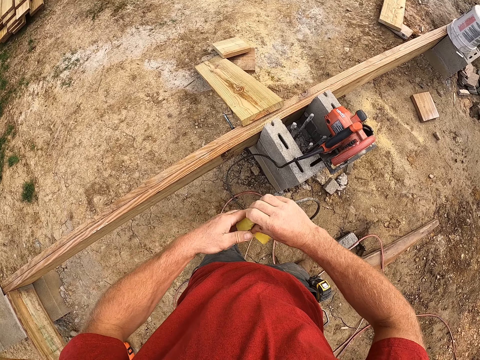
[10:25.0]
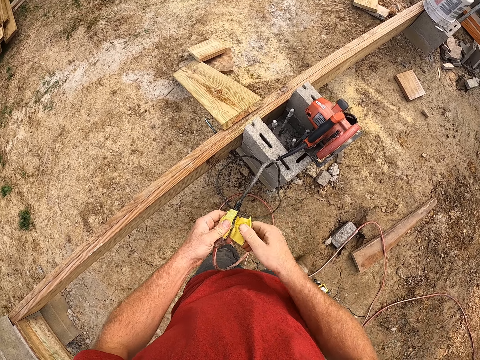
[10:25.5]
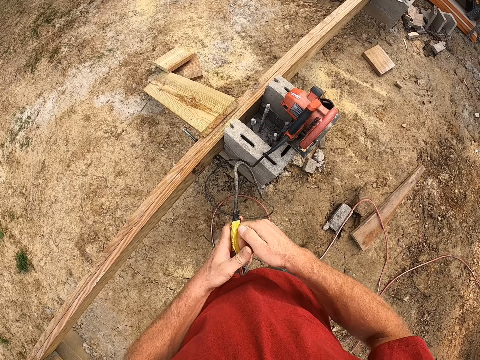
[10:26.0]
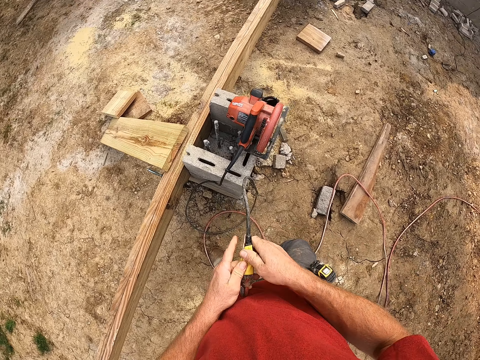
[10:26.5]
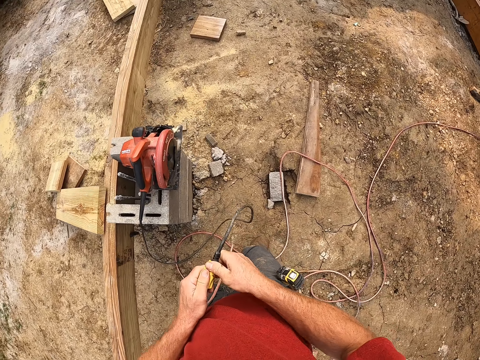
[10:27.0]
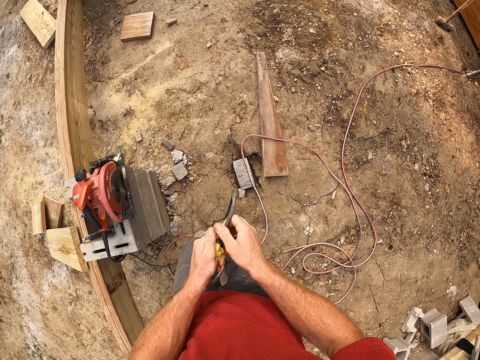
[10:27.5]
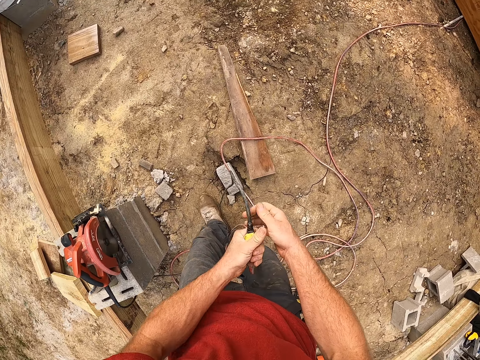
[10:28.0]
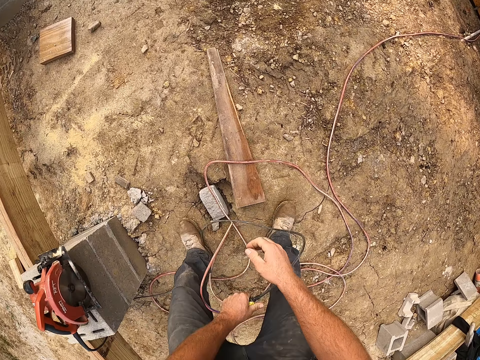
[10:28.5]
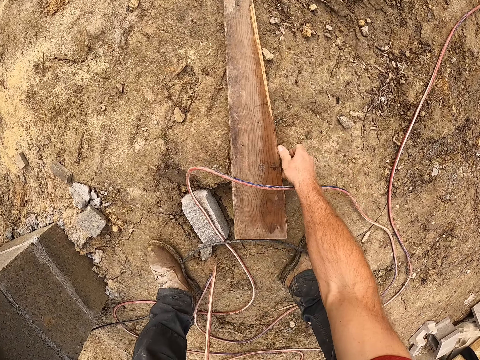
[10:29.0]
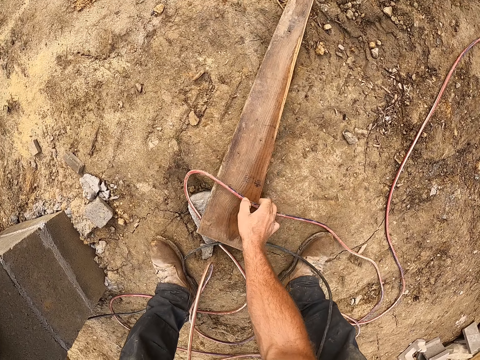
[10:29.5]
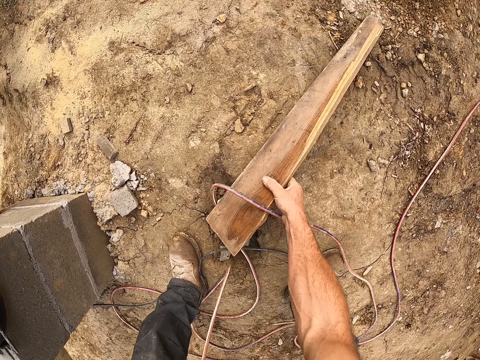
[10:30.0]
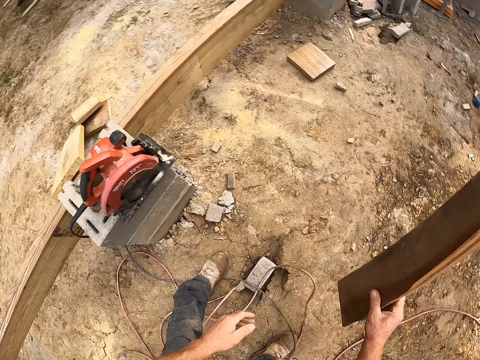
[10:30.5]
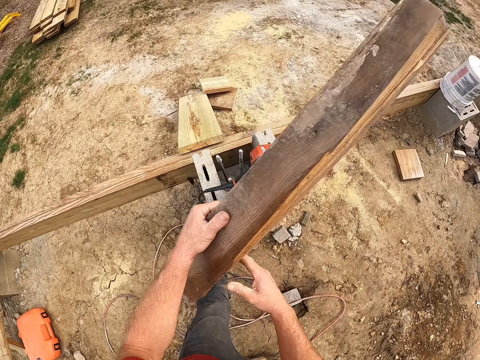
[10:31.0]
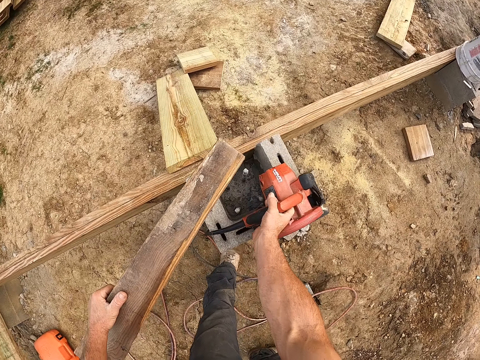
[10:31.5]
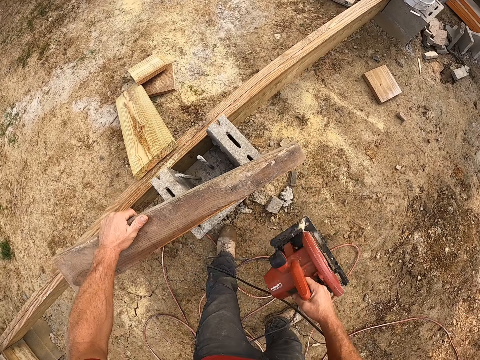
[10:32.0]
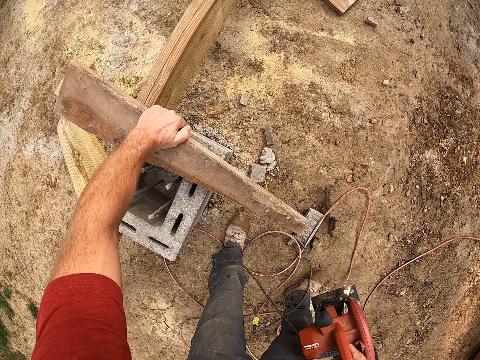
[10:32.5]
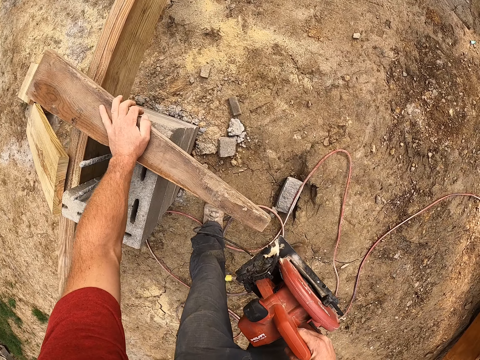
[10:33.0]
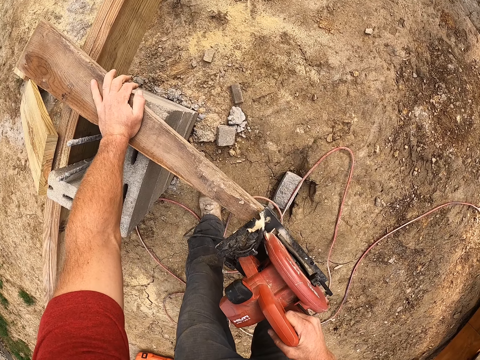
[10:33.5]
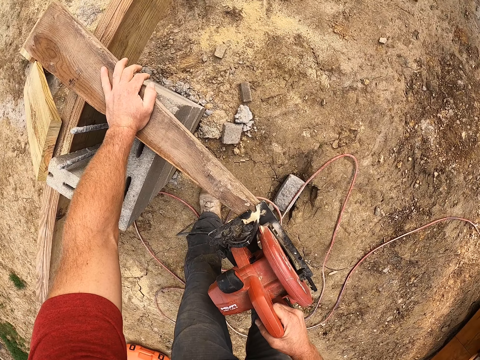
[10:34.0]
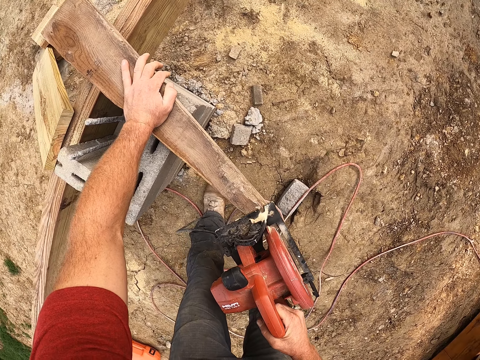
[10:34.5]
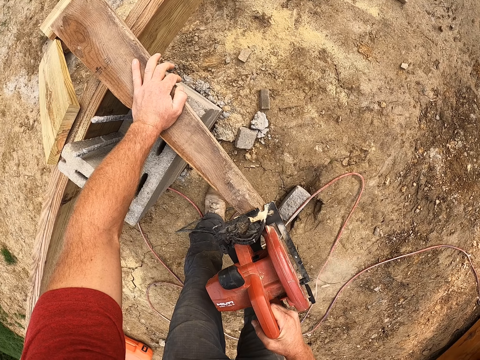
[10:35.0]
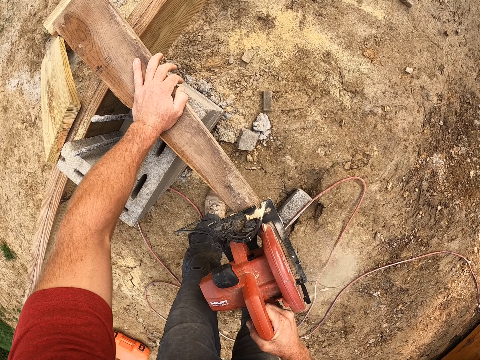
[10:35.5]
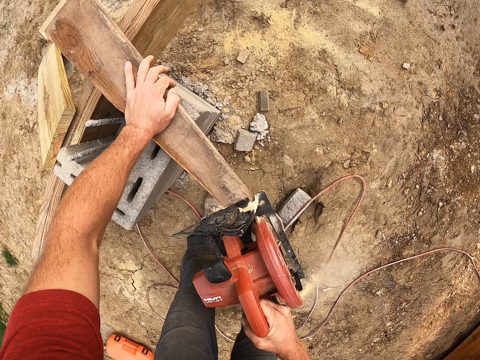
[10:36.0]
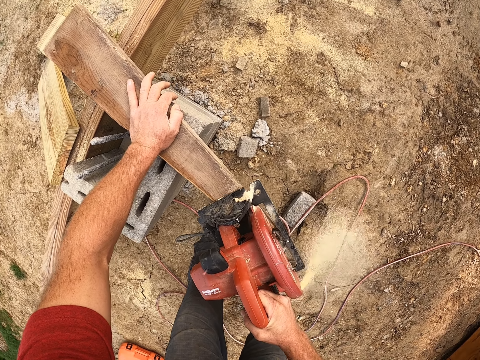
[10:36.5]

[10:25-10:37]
The camera wearer picks up a wooden plank from the ground. They pick up a wood cutting machine from a brick, place the wooden plank on the brick, and trim the wooden plank with the cutting machine.

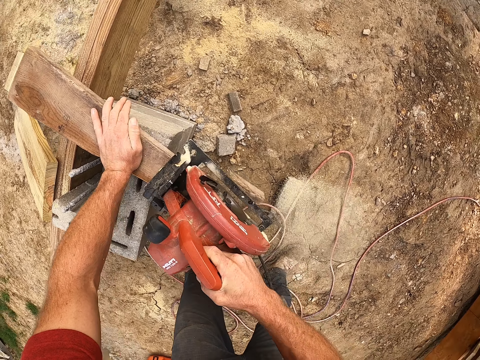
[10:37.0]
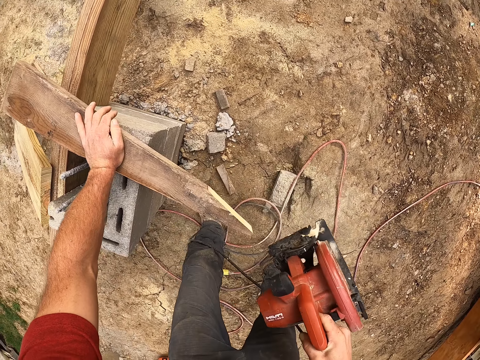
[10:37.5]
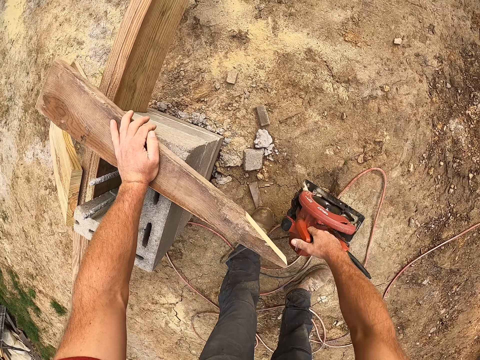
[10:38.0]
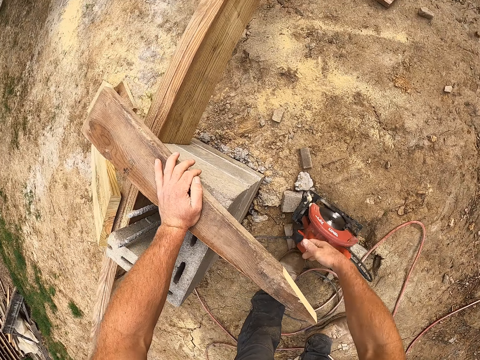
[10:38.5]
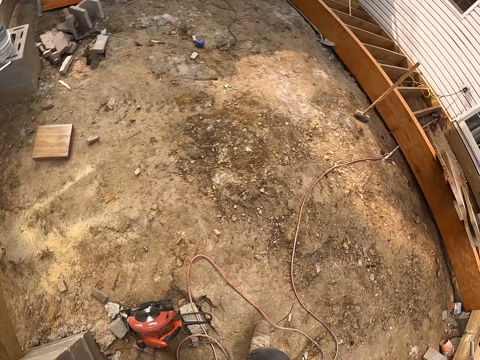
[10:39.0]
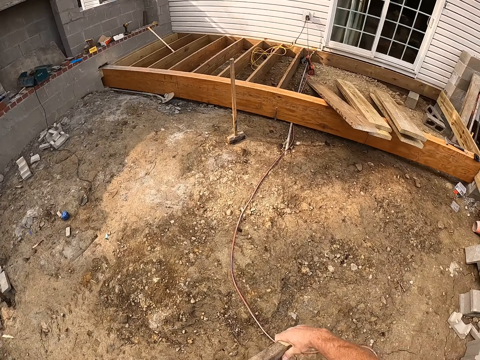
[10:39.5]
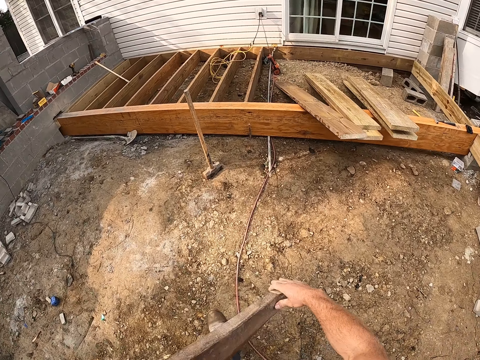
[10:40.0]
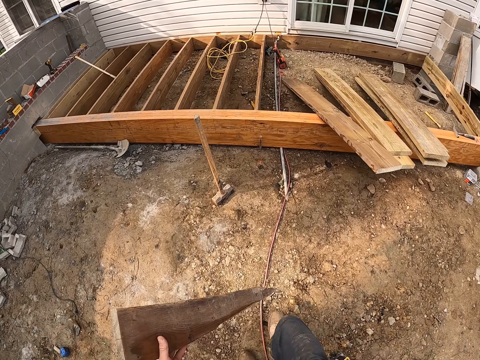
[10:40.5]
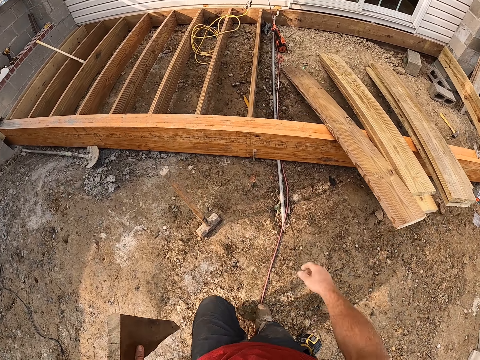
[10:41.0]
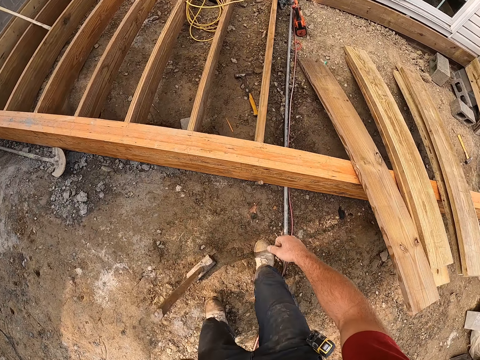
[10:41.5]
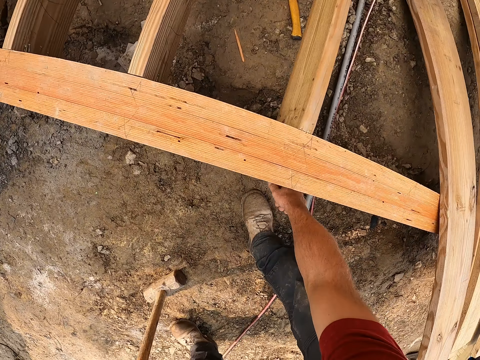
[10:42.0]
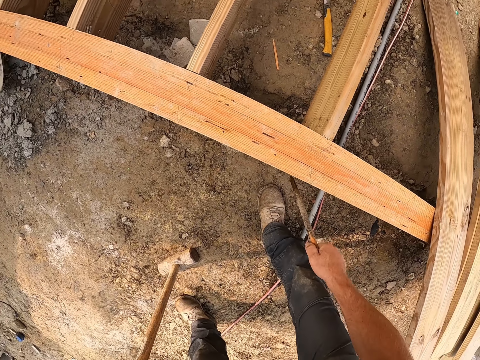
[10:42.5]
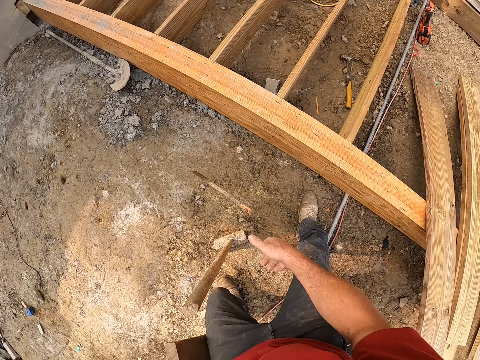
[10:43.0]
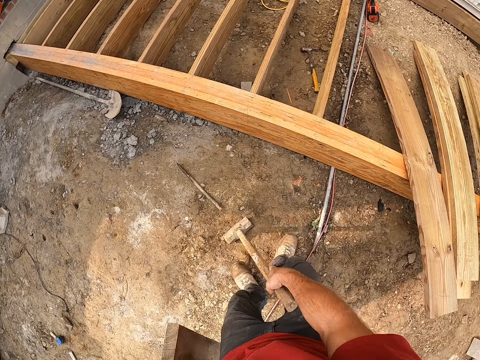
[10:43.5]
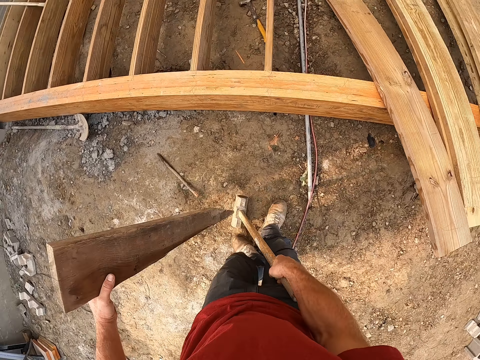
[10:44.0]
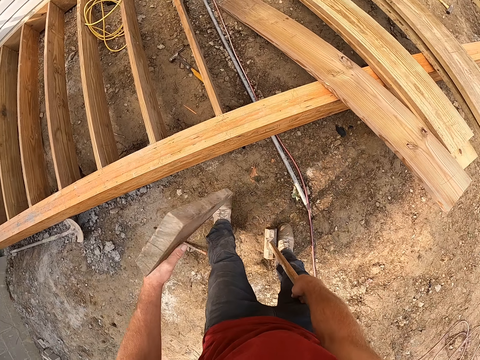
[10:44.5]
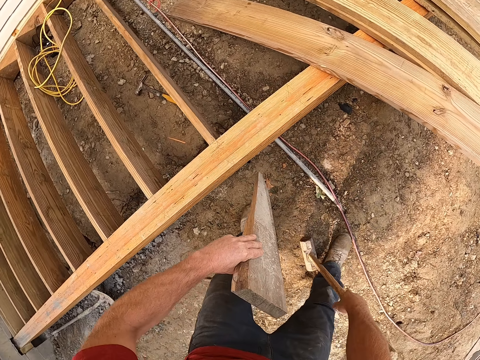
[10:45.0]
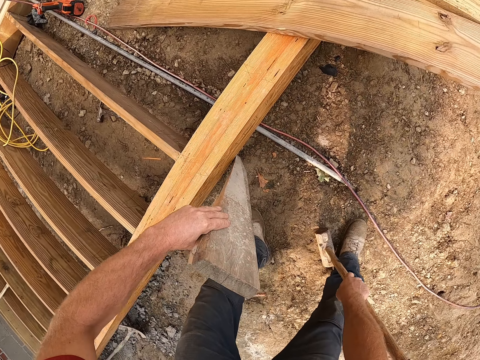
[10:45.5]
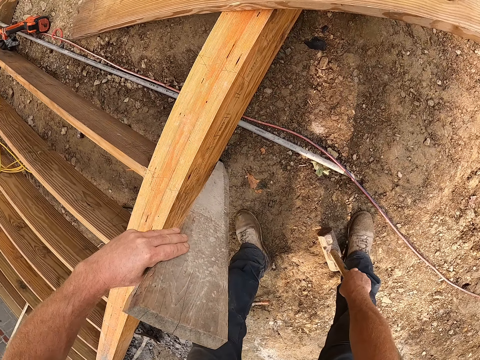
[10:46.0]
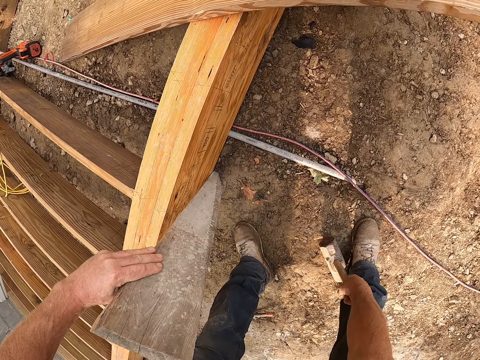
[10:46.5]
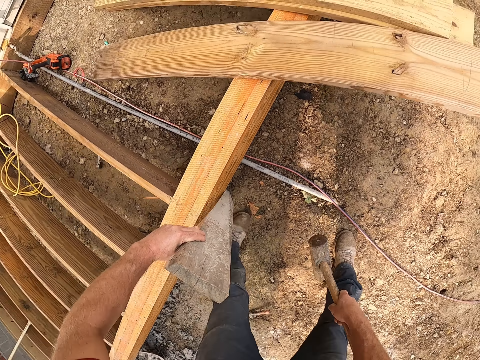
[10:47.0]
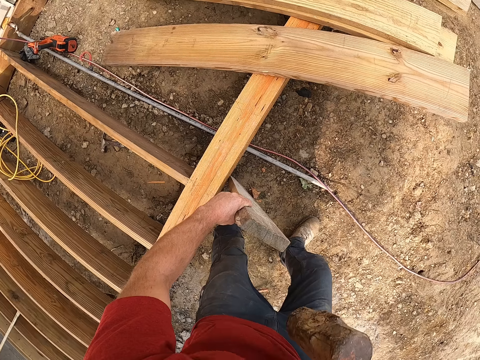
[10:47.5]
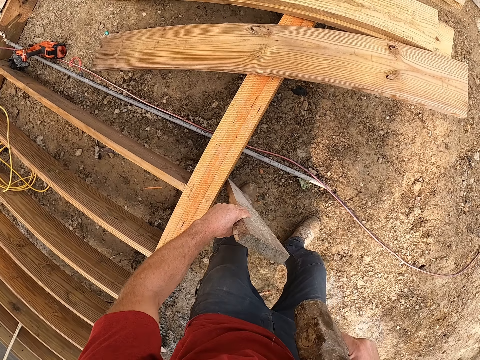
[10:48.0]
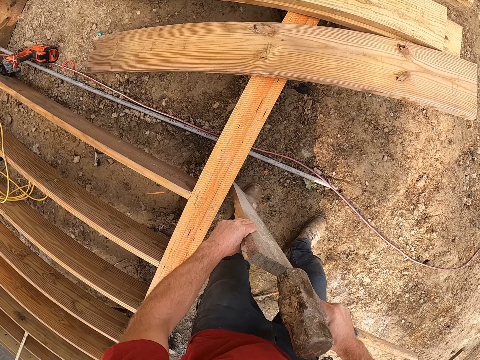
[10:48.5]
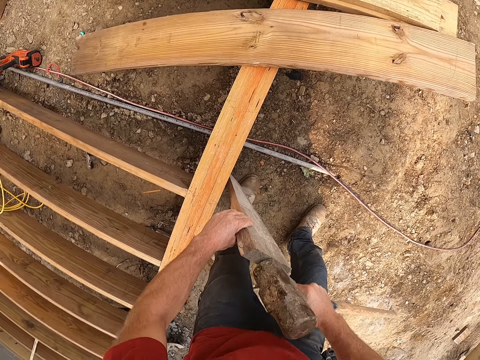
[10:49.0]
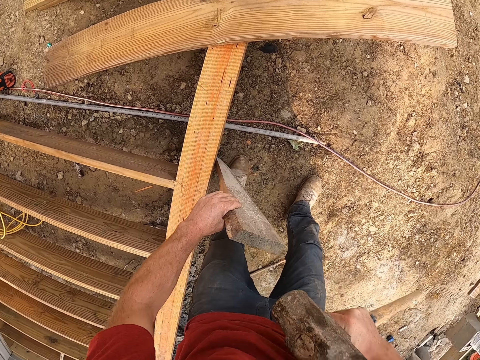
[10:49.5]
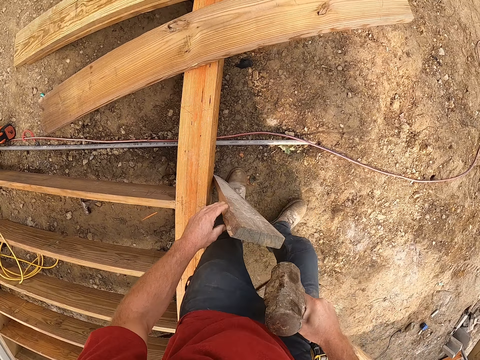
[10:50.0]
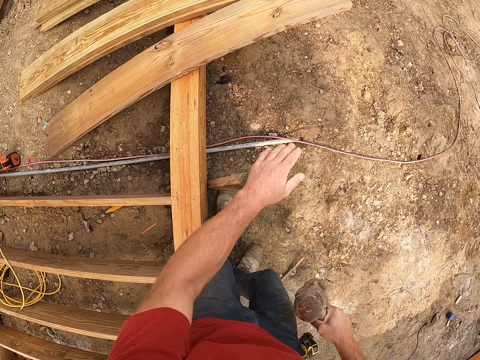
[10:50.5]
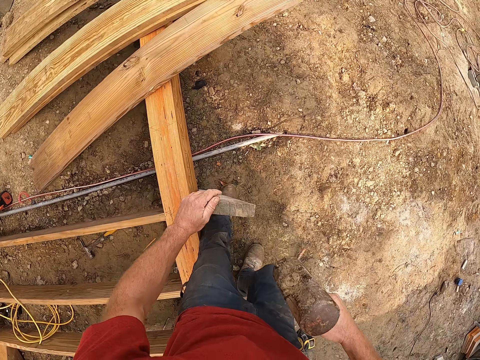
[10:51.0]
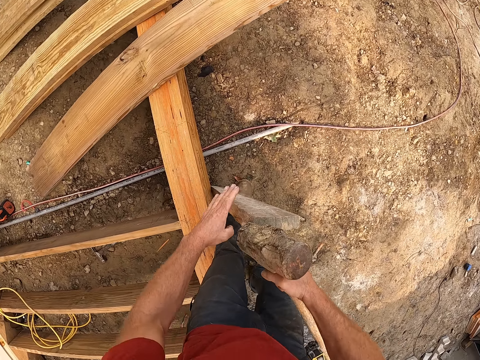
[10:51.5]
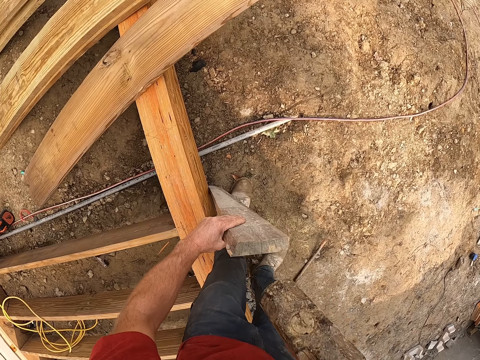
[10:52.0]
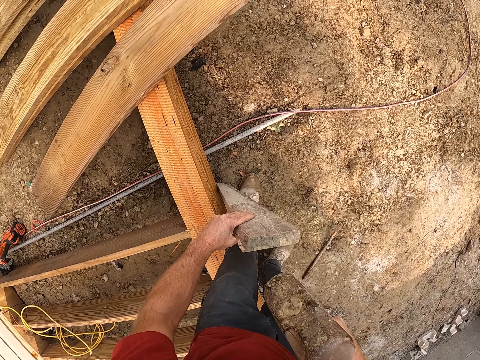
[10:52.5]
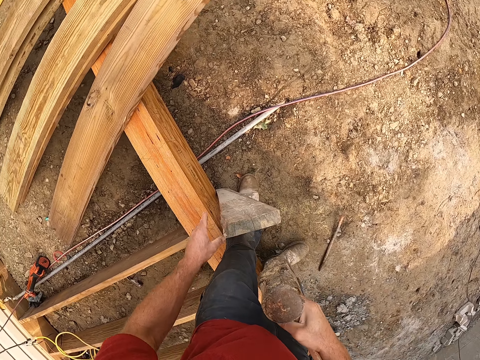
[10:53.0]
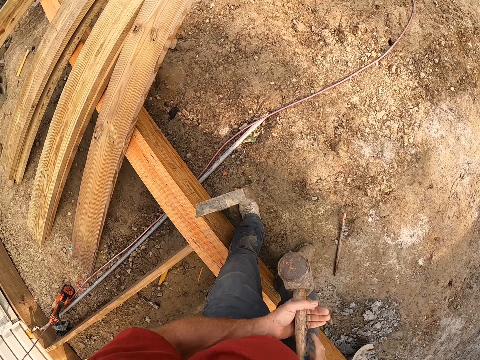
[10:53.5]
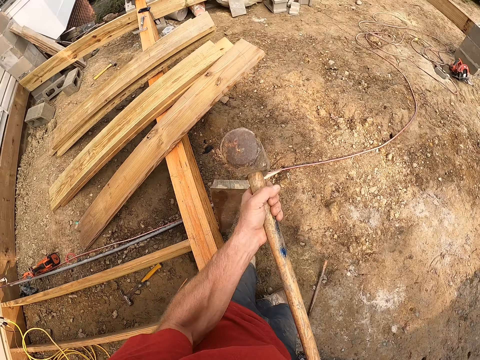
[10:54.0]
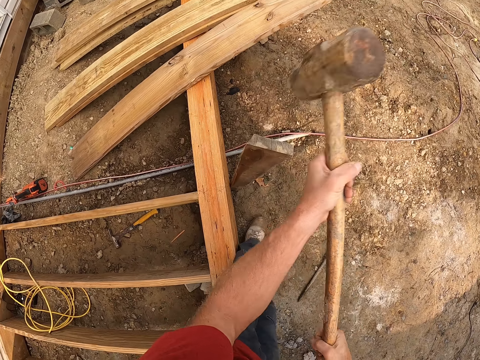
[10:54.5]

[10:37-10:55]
The camera wearer drops the cutting machine on the ground. They pick up the wooden plank from the brick. They walk. They remove the cold chisel from the ground. They drop the chisel on the ground. They carry a hammer or mallet from the ground. They place the wooden plank beside the wooden frame. They hammer the wooden plank with the hammer.
